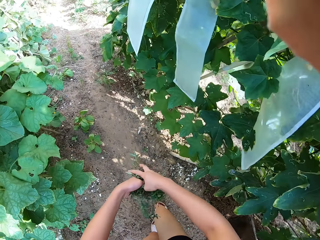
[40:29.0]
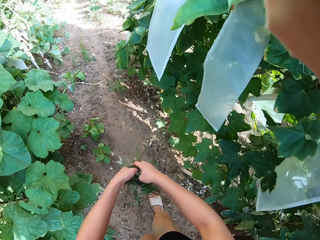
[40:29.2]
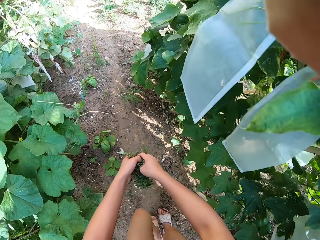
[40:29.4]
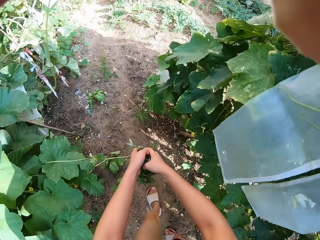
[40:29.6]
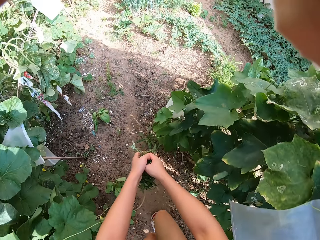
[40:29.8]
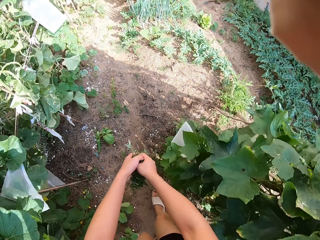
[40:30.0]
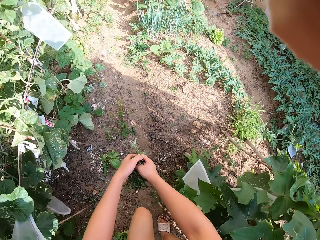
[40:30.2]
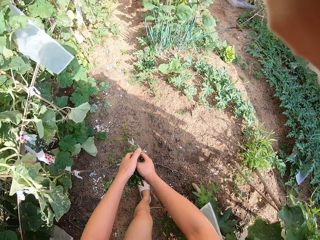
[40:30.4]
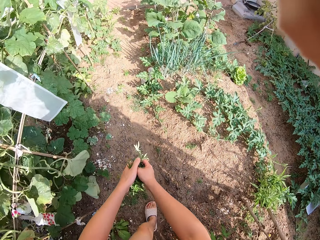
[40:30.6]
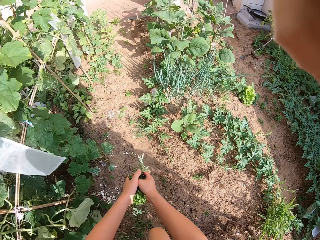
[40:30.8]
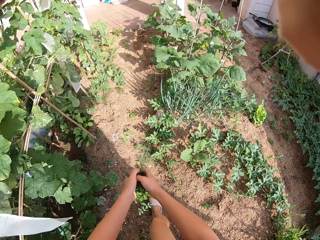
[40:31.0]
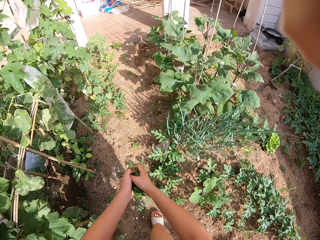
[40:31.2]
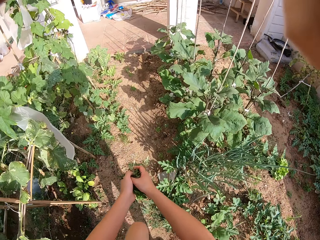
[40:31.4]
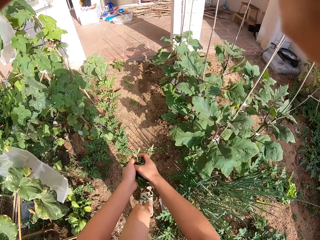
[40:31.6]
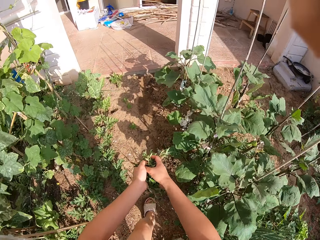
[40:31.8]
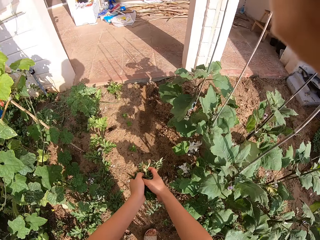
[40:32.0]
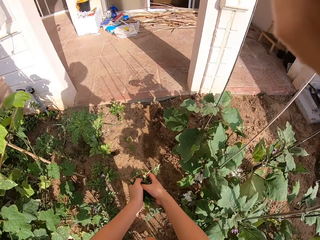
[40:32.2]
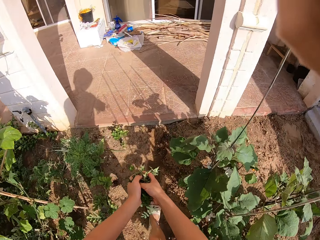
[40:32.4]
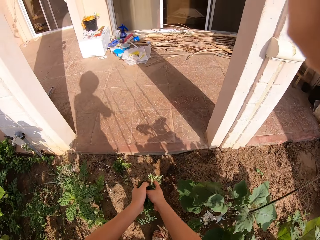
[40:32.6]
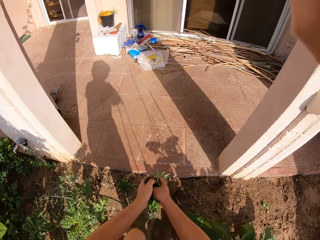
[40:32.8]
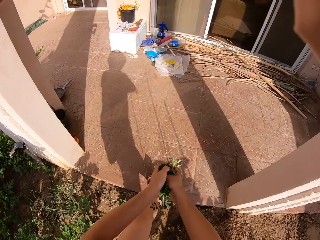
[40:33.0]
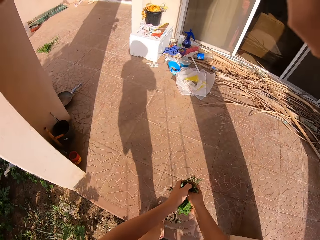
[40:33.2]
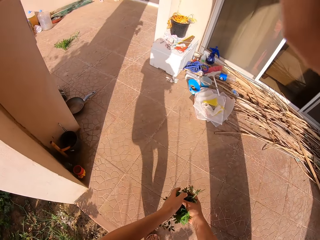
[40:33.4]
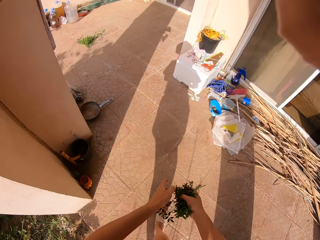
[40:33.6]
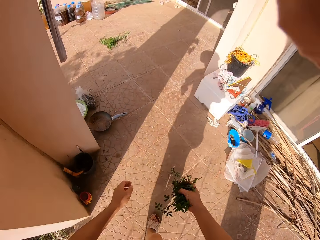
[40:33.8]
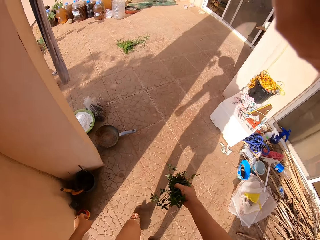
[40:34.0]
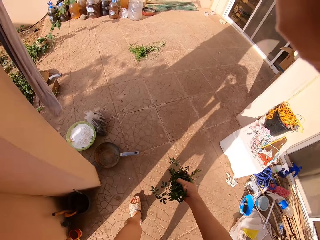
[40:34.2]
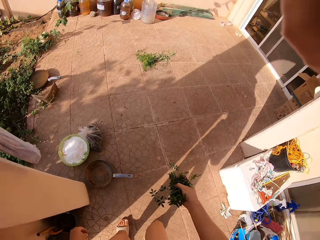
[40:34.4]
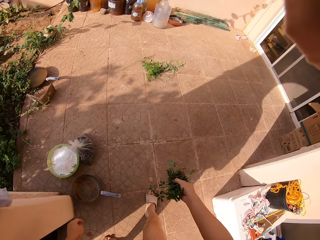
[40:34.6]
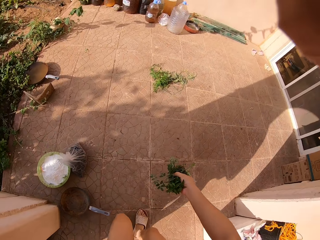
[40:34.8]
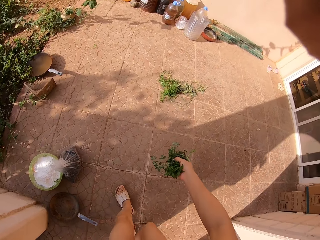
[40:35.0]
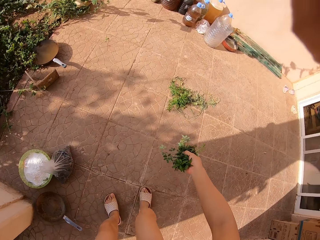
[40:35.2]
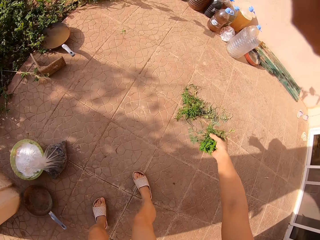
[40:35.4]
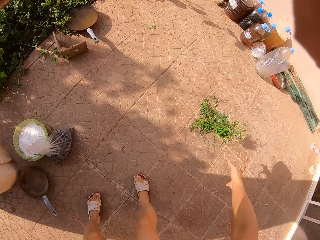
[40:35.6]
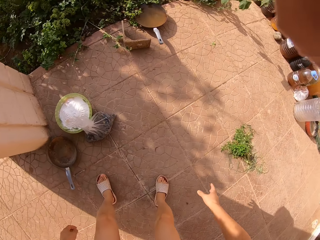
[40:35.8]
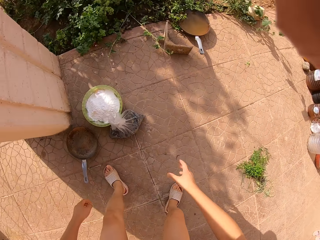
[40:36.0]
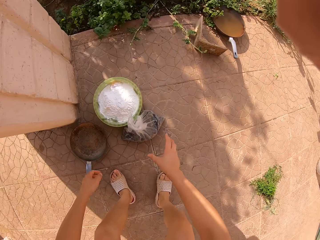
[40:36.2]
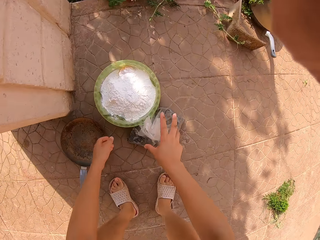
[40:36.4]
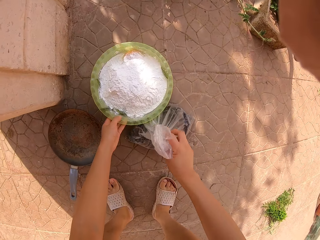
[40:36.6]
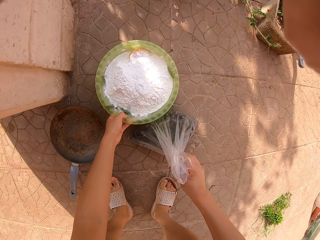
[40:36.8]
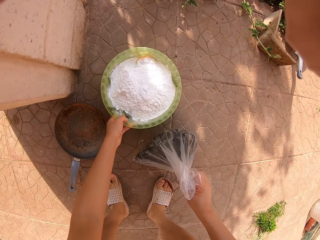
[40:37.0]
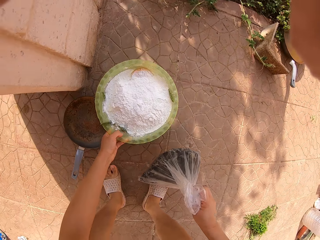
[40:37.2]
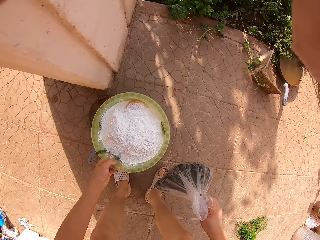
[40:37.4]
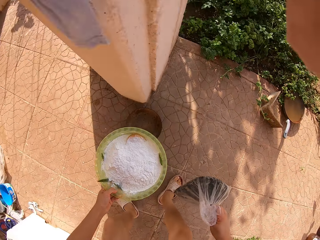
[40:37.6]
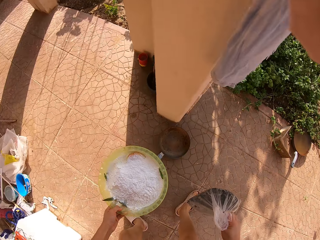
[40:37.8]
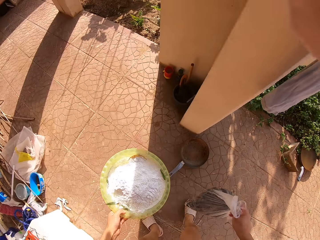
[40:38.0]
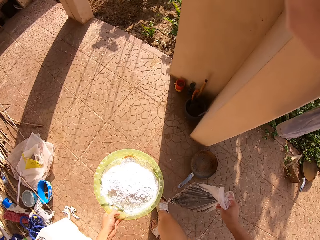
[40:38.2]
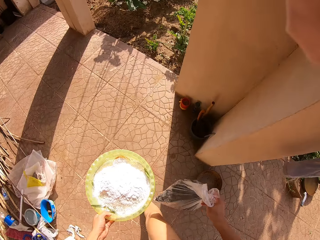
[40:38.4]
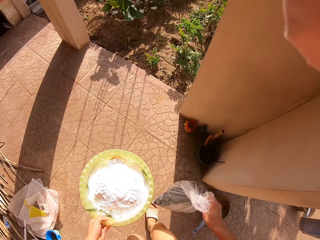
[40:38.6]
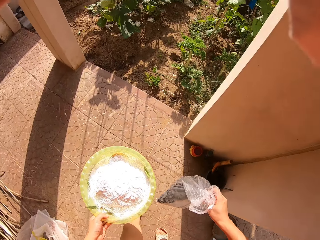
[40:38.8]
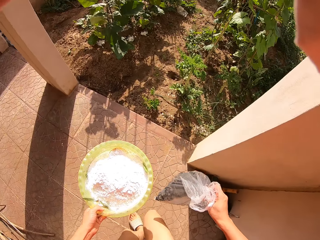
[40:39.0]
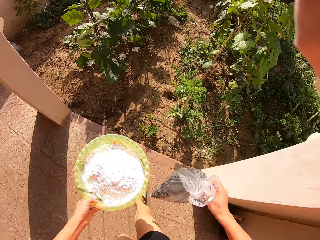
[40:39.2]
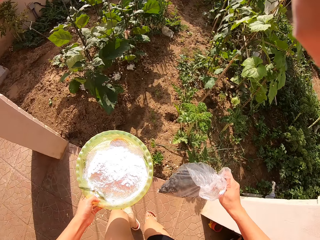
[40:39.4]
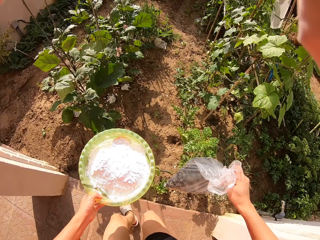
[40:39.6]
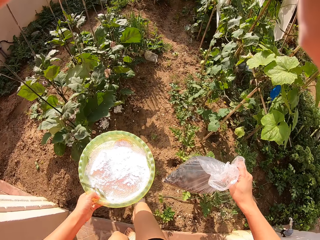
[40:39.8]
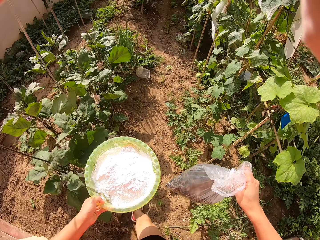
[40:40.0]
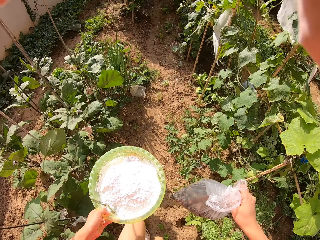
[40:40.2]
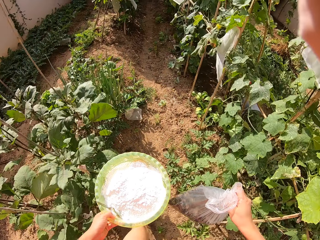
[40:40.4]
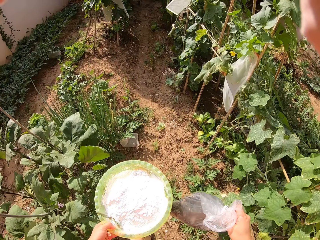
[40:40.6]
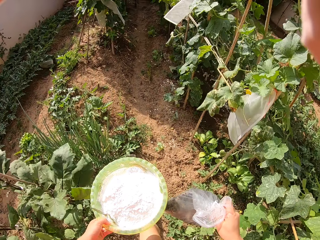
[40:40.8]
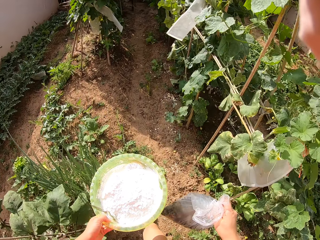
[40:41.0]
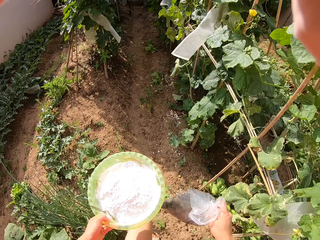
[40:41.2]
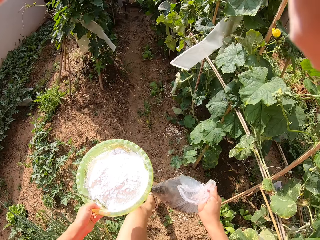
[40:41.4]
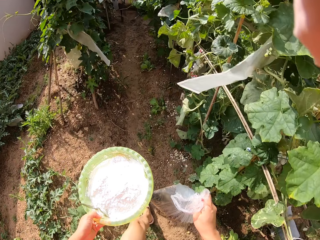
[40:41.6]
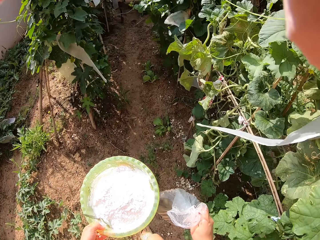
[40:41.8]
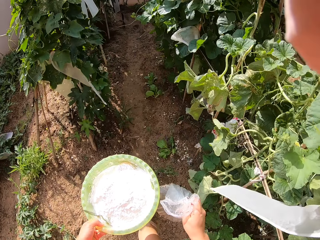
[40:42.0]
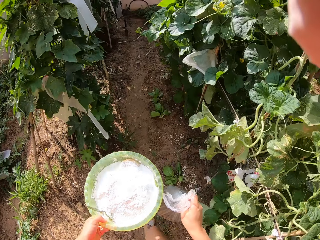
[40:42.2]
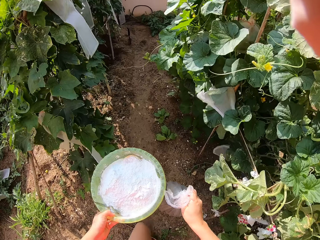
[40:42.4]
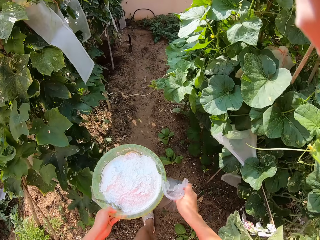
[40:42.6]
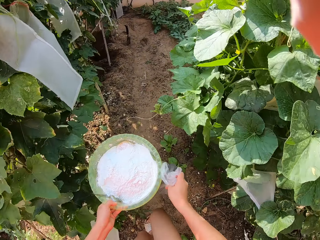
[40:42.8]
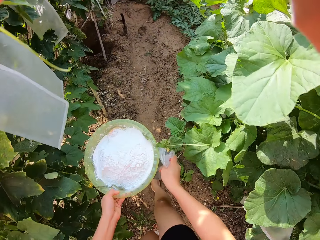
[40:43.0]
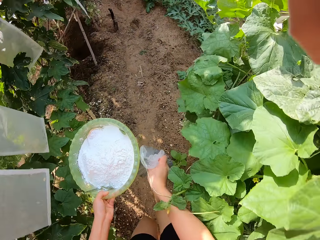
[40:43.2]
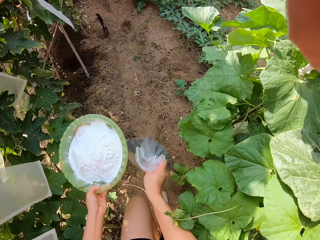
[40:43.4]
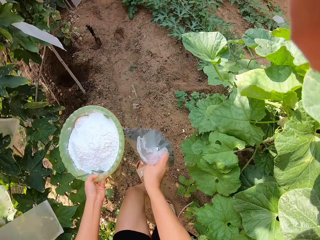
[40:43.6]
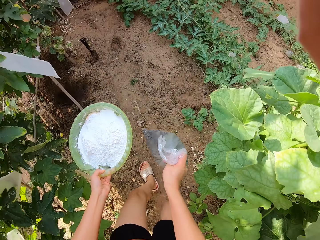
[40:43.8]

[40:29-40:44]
The camera wearer walks around the garden. They throw the plants on the floor. They put the weeds on the floor. They turn around the area. They pick up a bowl or basin of flour from the floor. They pick up a polythene bag. They turn around the area. They walk around the garden. They walk into the garden.

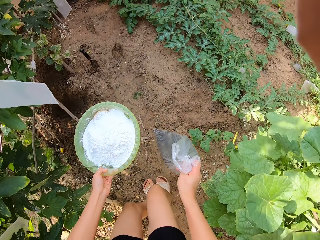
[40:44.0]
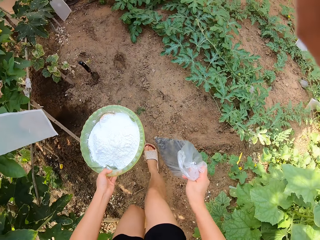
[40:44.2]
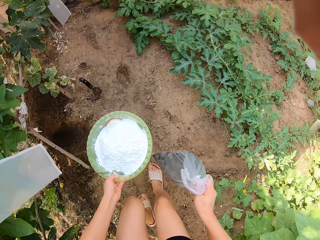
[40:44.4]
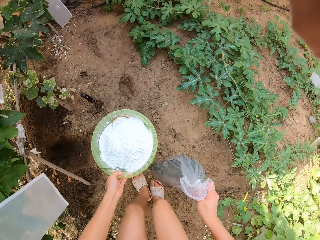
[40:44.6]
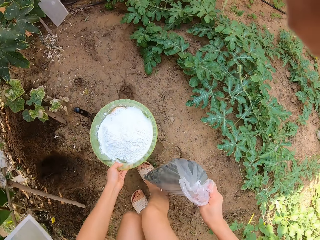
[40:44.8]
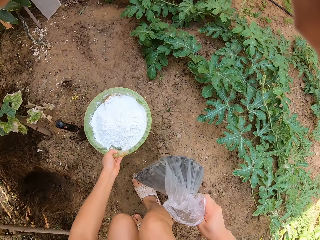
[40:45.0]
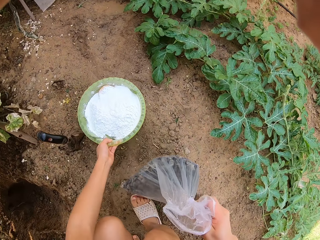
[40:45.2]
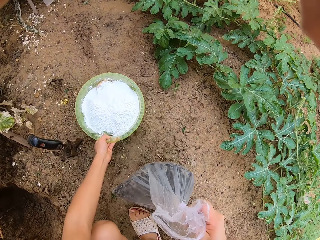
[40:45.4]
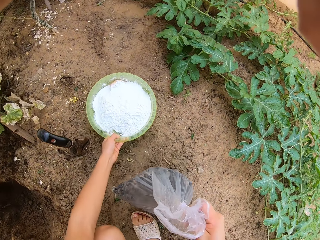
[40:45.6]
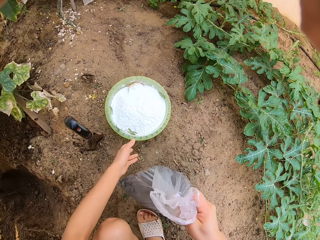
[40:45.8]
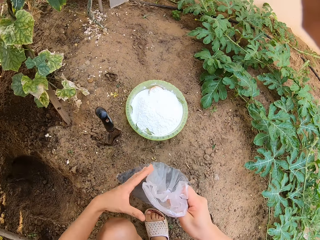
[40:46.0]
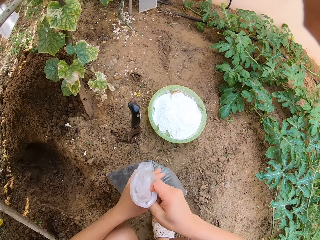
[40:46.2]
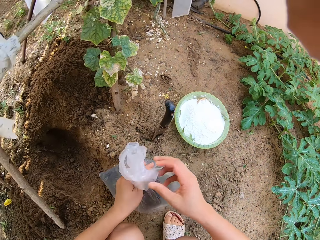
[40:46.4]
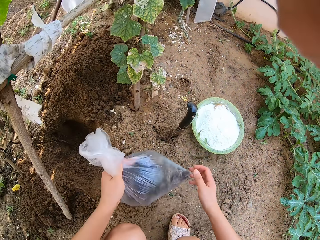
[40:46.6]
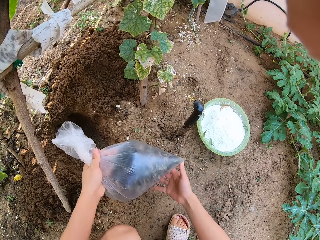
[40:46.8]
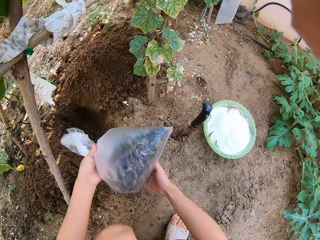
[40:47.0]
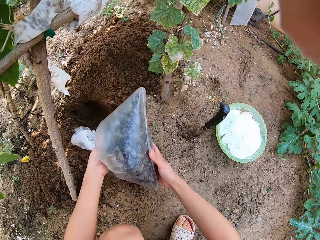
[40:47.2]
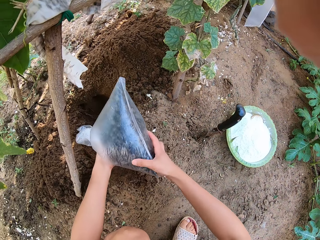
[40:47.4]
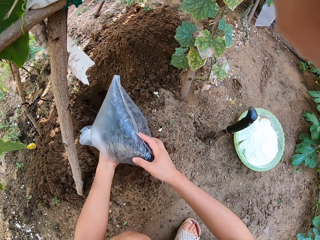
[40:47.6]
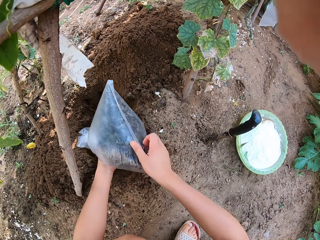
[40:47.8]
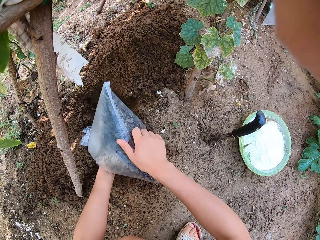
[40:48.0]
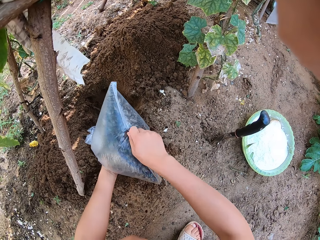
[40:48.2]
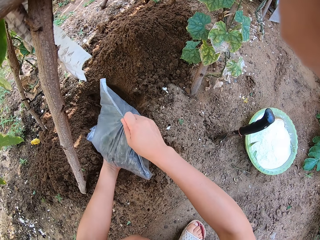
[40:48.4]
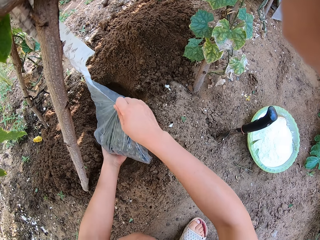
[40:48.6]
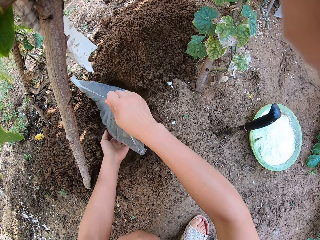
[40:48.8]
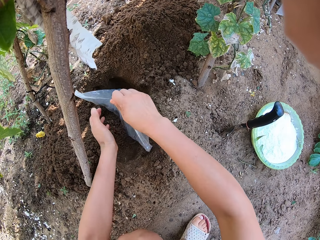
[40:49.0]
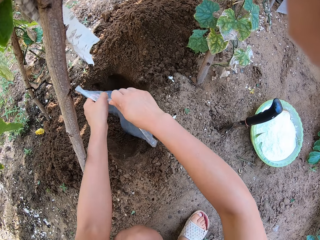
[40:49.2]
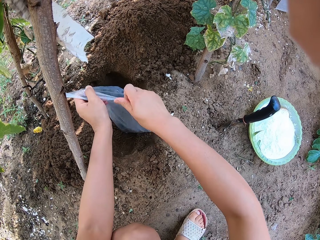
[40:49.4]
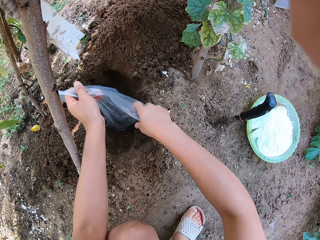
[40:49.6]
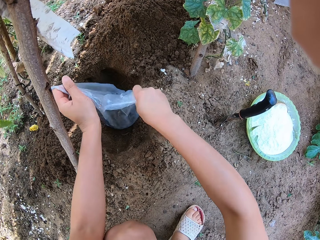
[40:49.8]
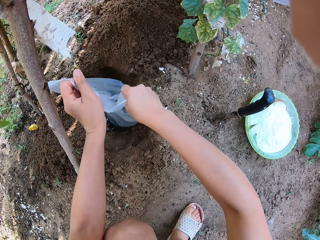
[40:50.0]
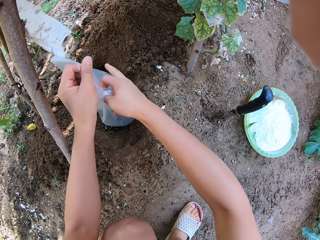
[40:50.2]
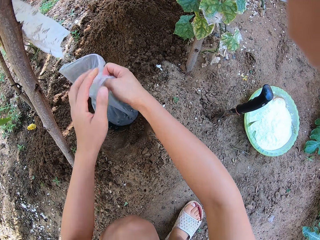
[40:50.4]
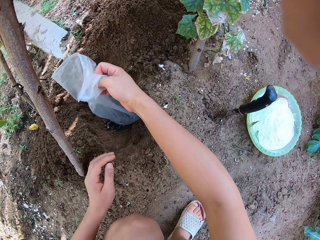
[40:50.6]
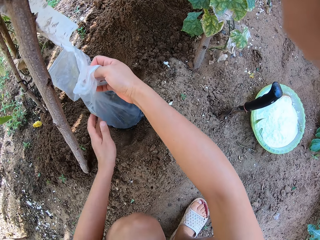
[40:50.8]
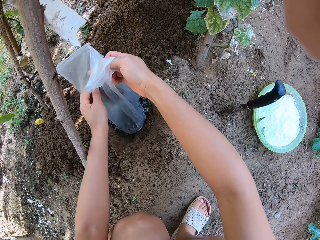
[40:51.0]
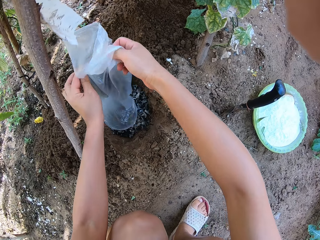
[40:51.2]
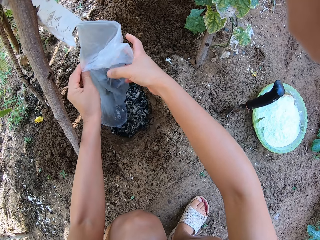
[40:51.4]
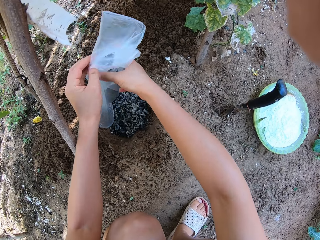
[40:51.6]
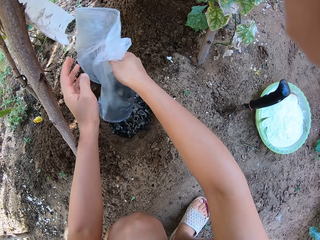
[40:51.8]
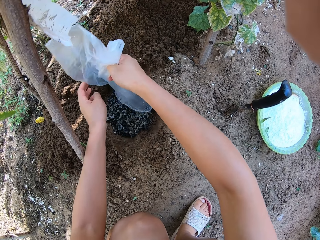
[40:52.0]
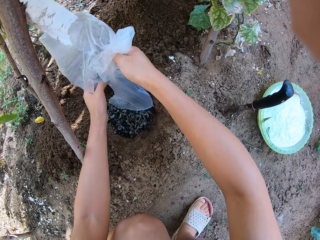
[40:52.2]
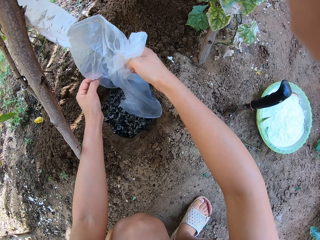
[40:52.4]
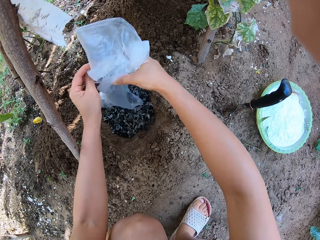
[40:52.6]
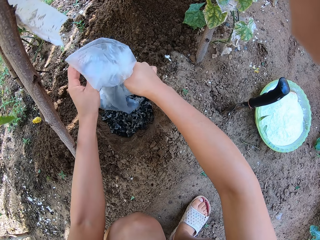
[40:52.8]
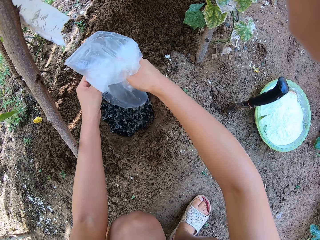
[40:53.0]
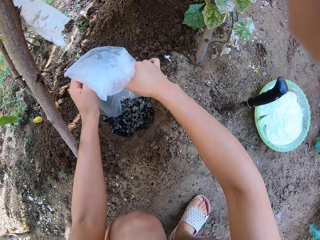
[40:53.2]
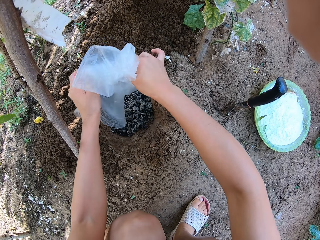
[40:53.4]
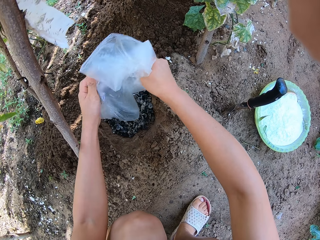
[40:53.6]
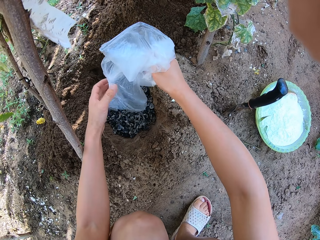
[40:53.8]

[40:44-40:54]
The camera wearer puts the basin on the ground. They pour manure in the hole. They pour the dried leaves into the hole.
